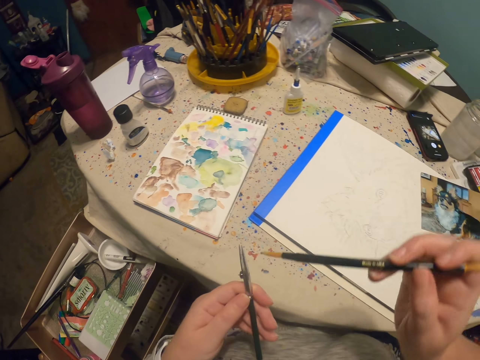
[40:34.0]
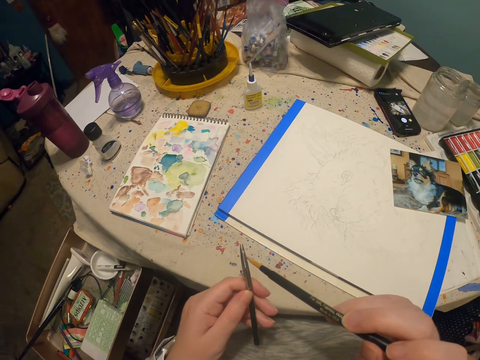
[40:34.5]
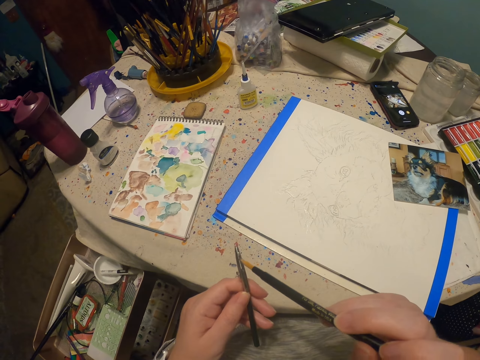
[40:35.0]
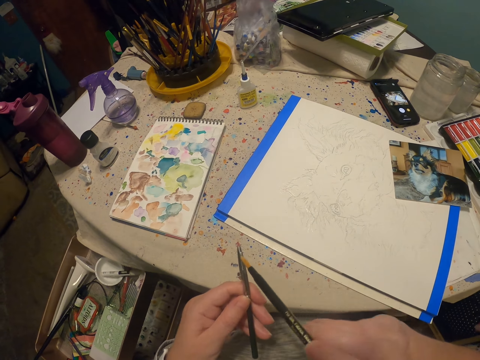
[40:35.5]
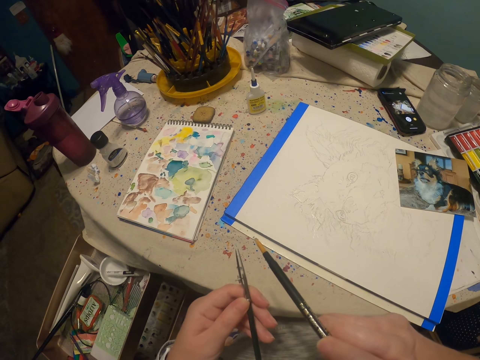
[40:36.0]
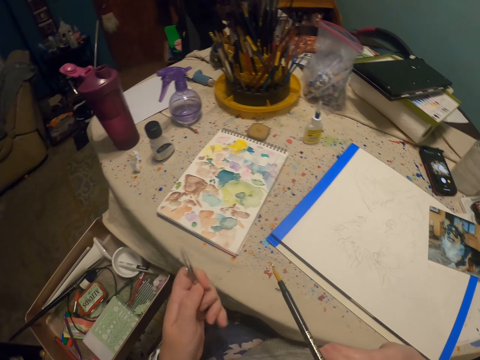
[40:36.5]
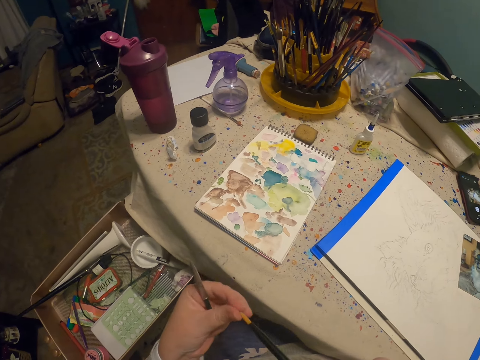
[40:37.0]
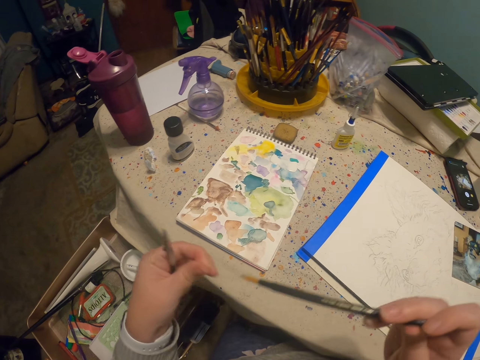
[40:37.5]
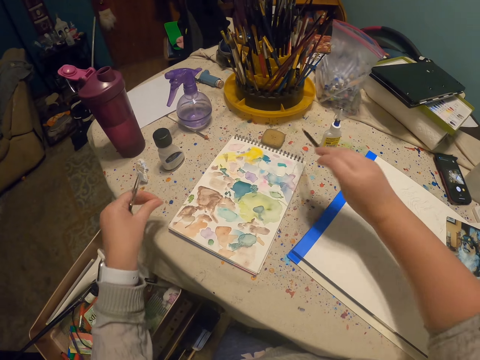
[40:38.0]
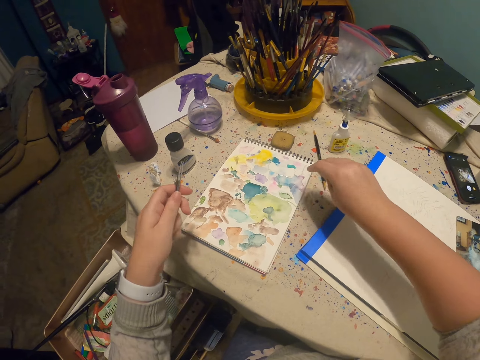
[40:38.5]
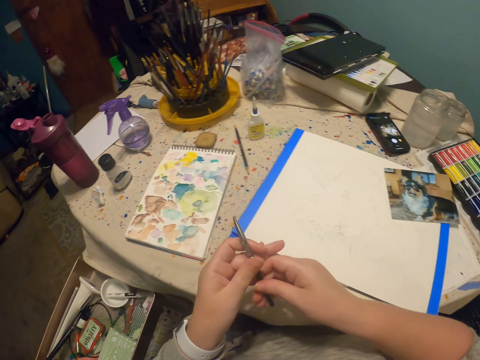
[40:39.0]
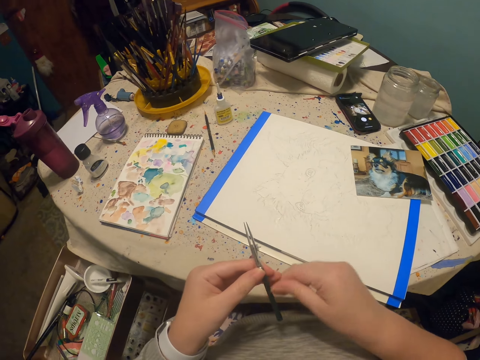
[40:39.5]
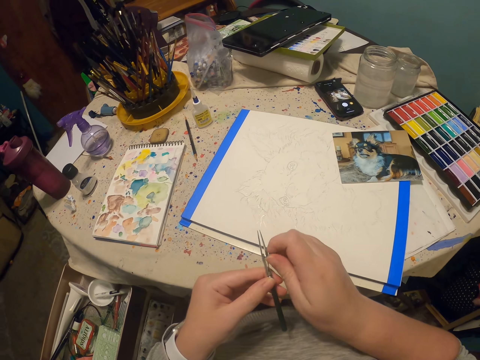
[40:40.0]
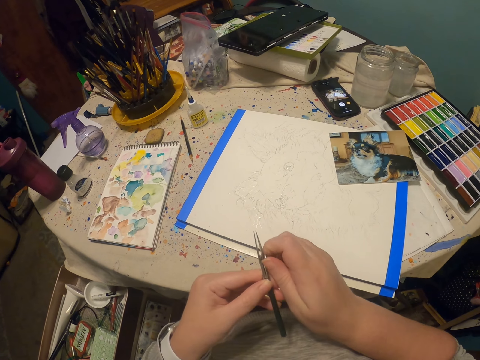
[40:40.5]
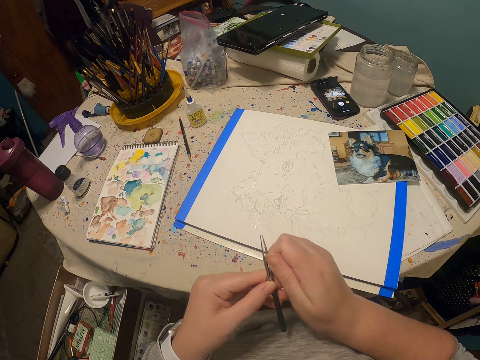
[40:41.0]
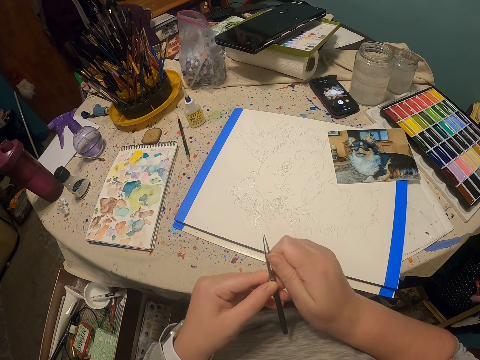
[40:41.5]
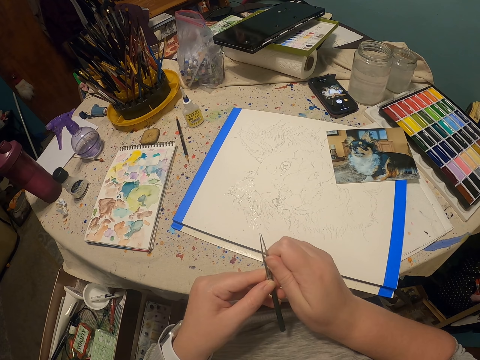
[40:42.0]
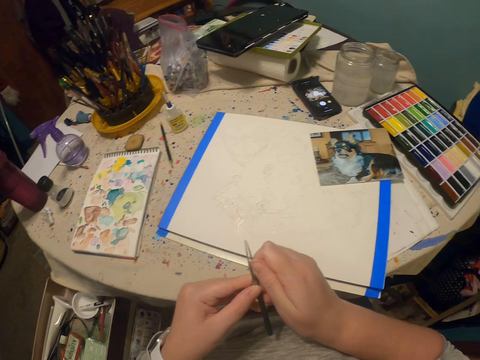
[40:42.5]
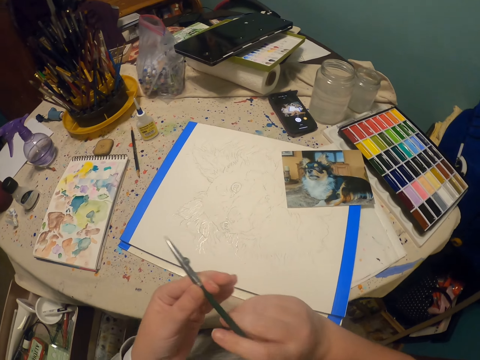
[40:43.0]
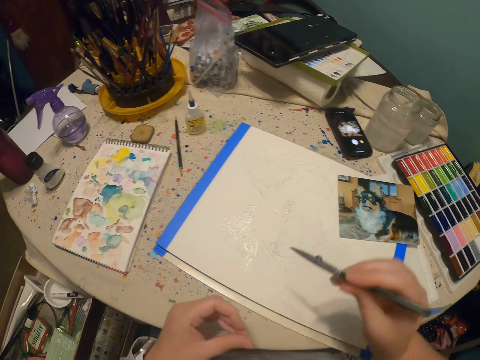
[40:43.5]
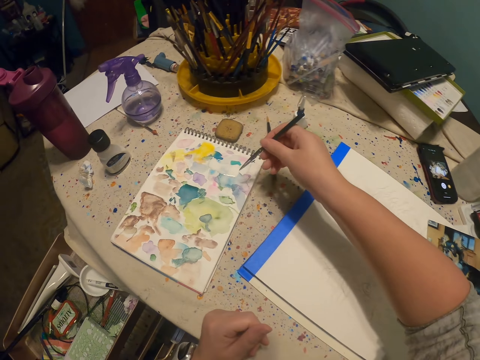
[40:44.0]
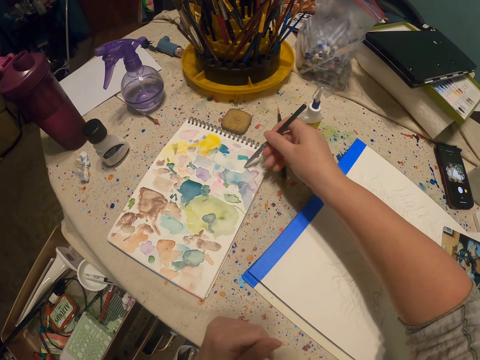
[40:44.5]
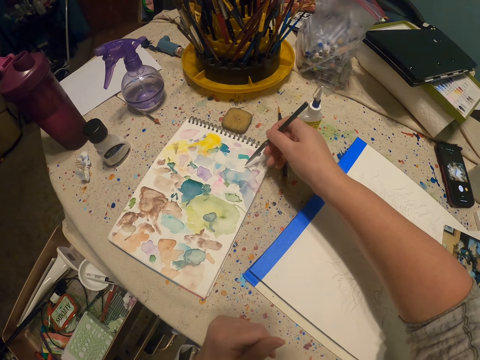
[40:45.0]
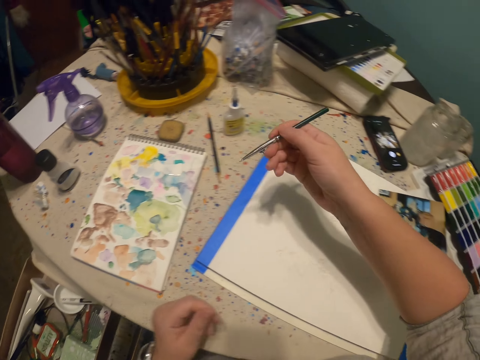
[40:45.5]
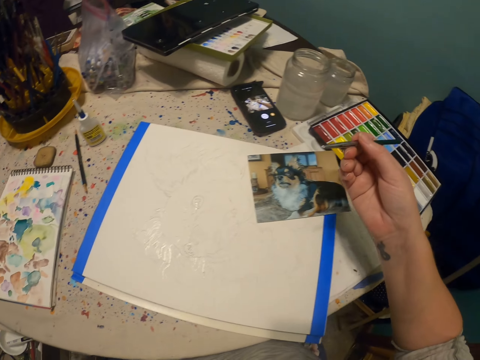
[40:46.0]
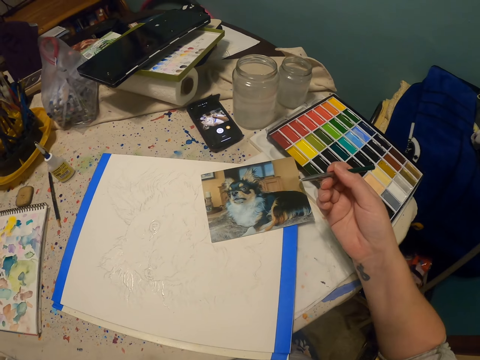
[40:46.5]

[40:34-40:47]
The camera wearer puts a pencil in a part of a paint pen. They wipe the pencil with a hand. They put down the pencil. They hold the paint pen with hands. They adjust the paint pen with a hand. They scoop paint on a book with the paint pen.

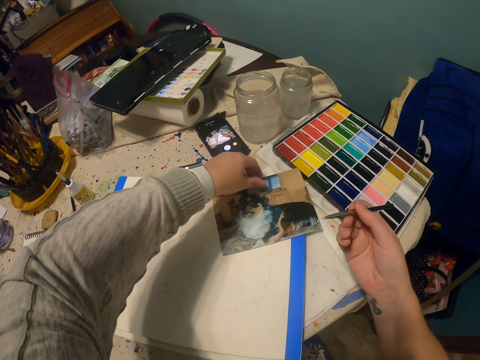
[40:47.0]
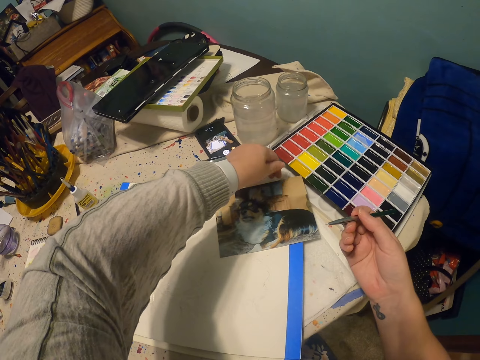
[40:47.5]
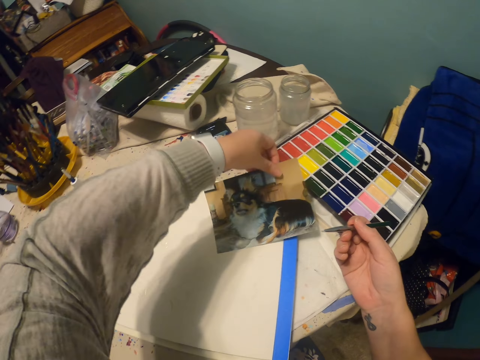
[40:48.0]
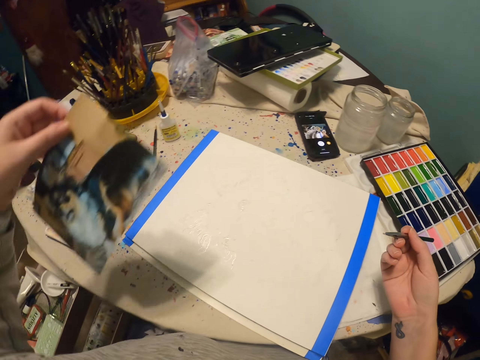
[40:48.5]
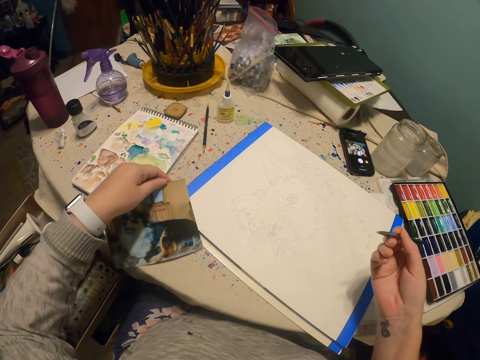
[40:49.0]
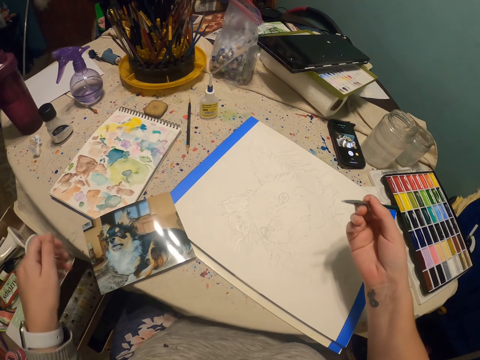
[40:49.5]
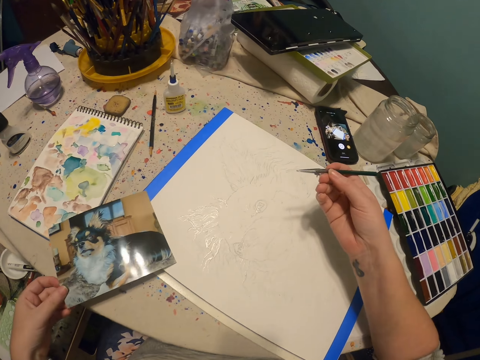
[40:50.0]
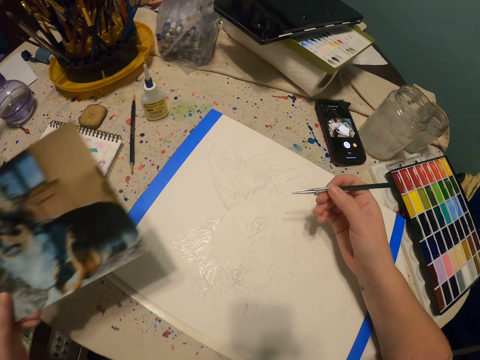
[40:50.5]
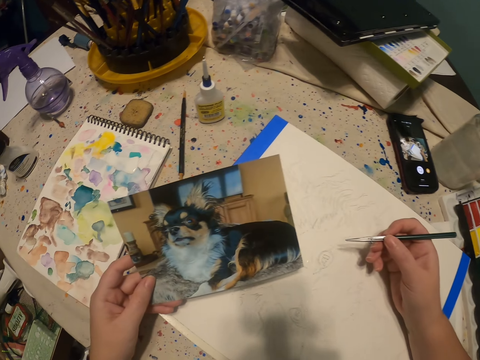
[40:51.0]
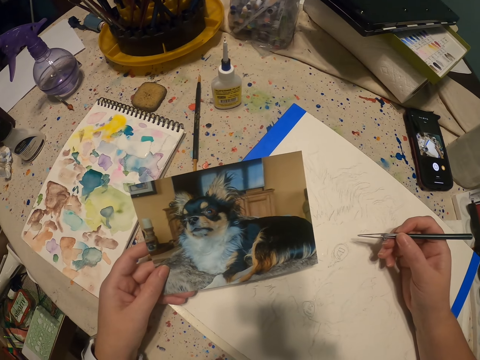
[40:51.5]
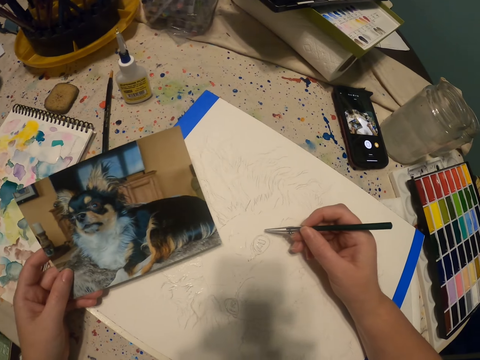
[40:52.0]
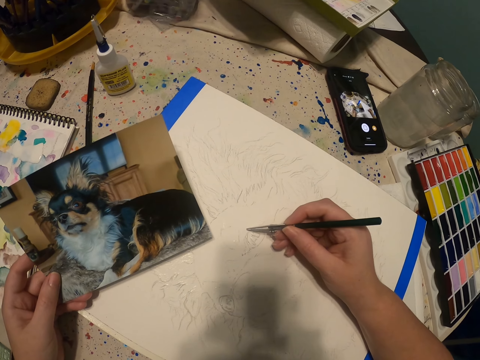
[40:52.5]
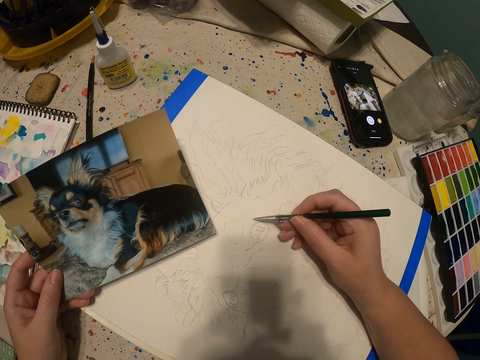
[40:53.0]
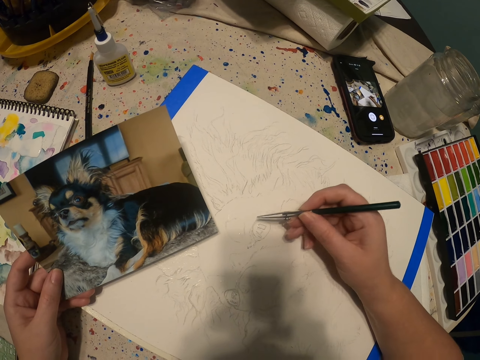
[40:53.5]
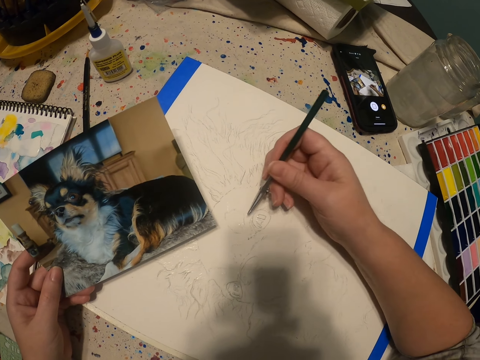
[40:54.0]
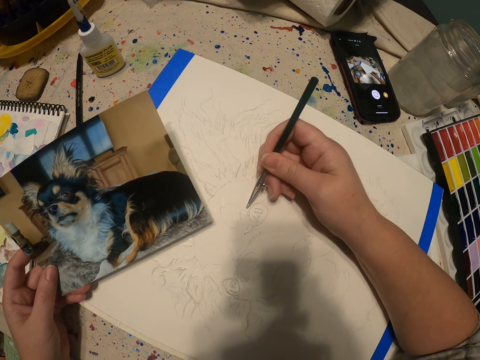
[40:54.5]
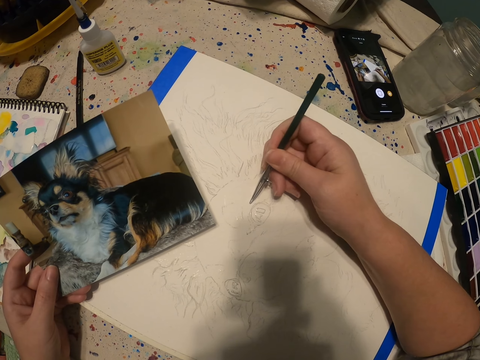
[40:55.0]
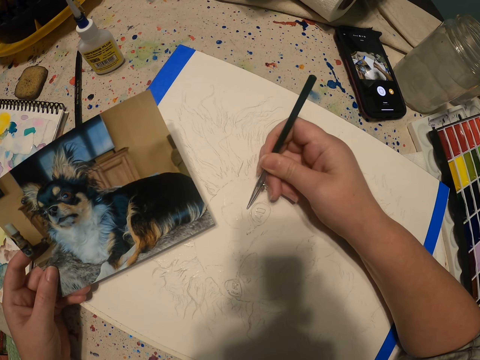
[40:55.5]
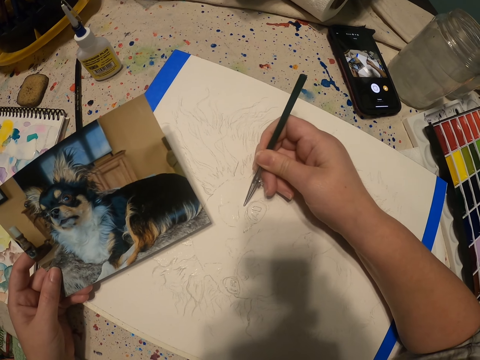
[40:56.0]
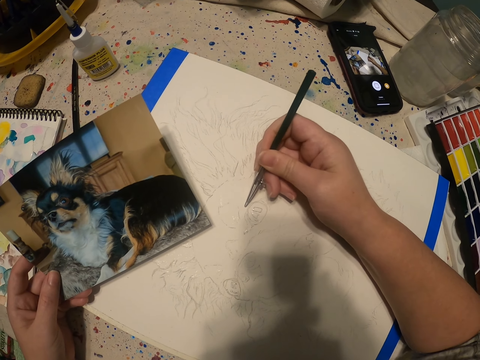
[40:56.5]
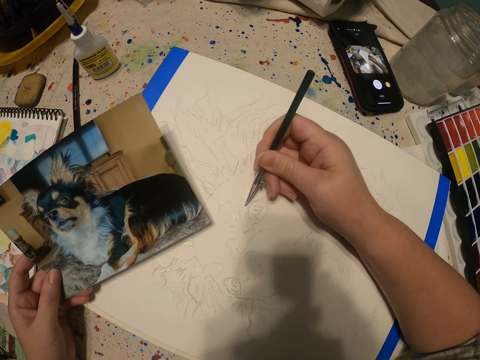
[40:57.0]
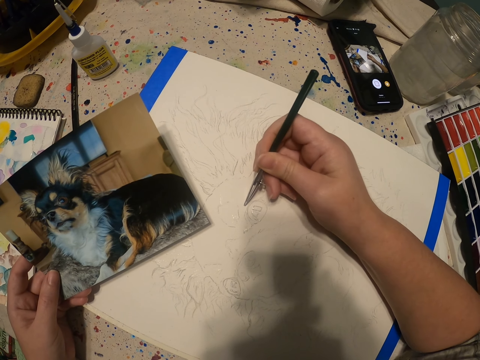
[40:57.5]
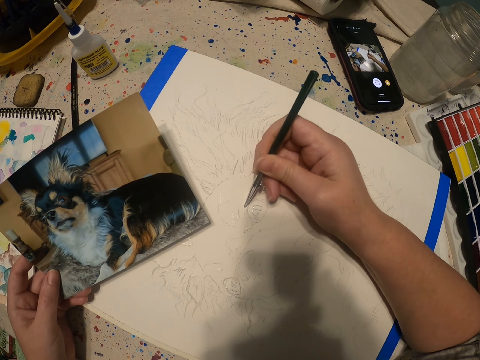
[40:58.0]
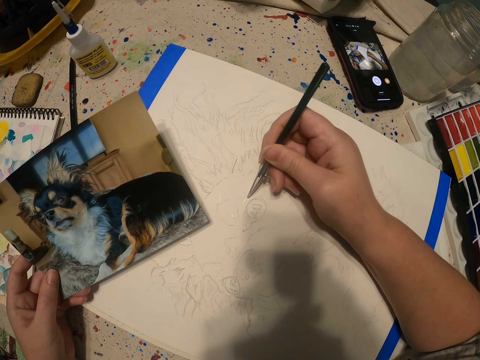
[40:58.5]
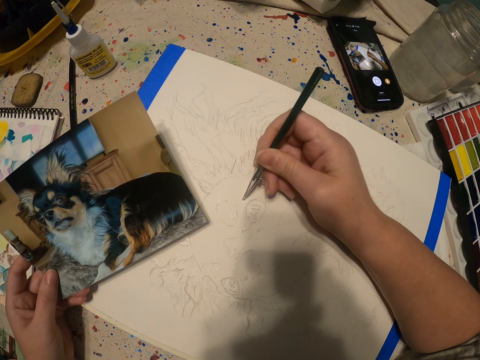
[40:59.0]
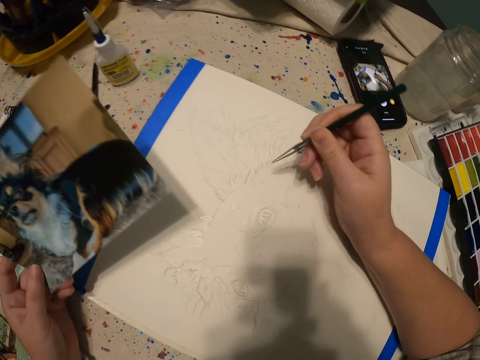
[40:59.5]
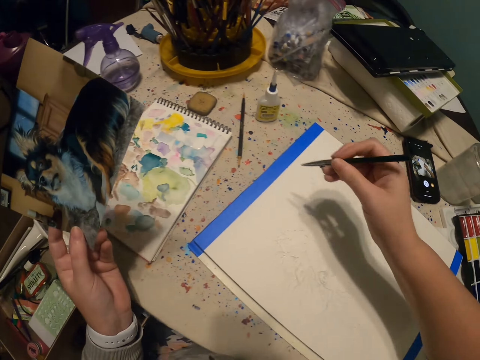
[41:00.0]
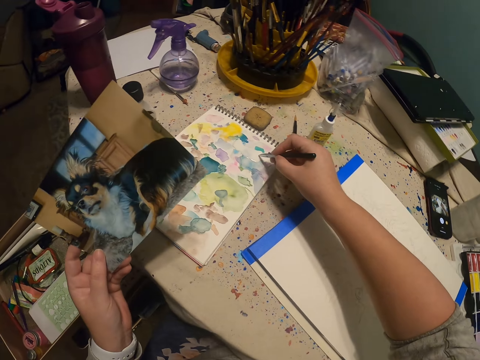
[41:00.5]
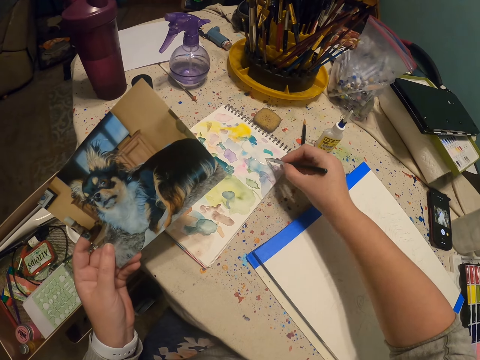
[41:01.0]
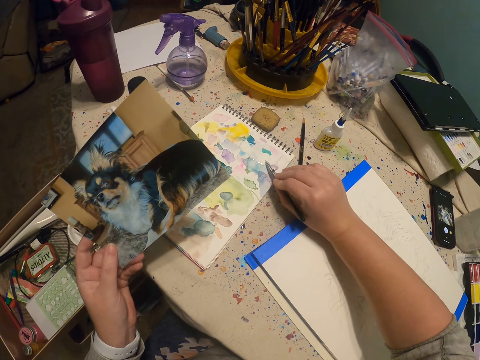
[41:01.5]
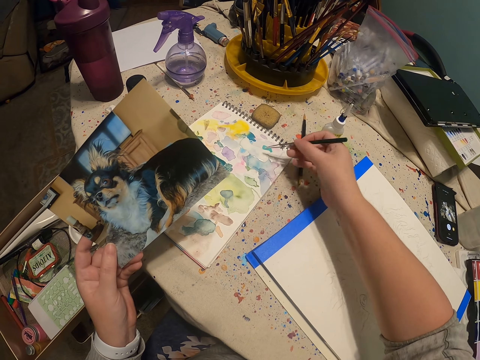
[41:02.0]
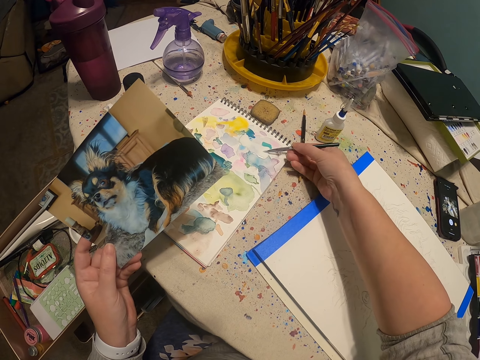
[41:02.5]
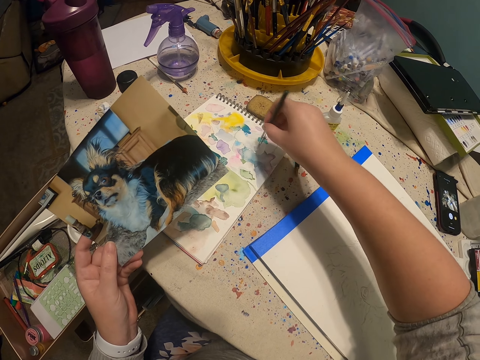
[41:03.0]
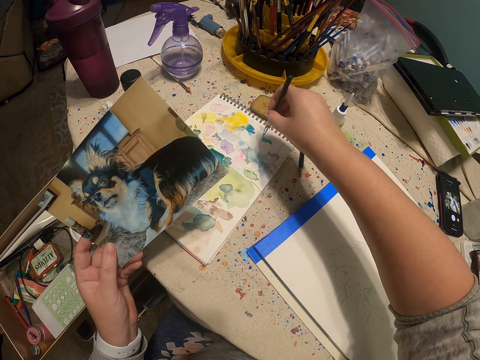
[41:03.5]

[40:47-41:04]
The camera wearer picks up a dog picture using the left hand. They adjust the picture using the left hand. They pick up the picture using the left hand. They view the picture. They paint on a canvas using the paintbrush. They add paint to the paintbrush.
